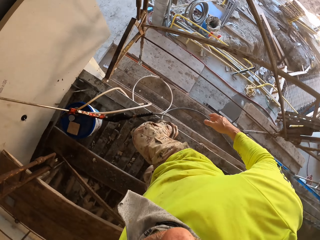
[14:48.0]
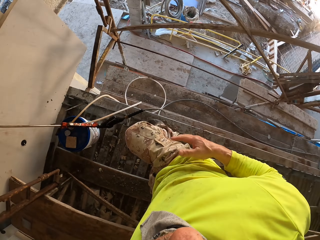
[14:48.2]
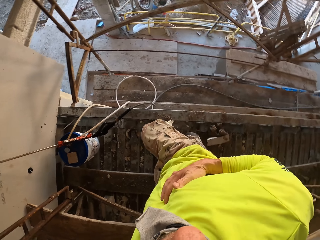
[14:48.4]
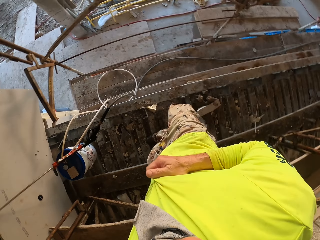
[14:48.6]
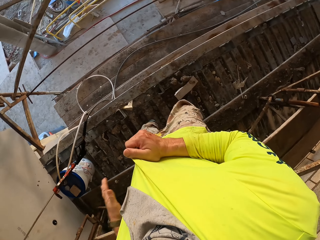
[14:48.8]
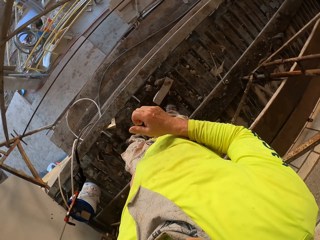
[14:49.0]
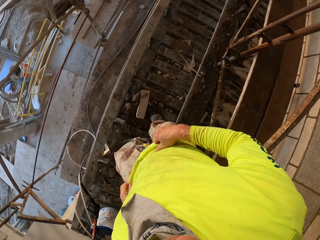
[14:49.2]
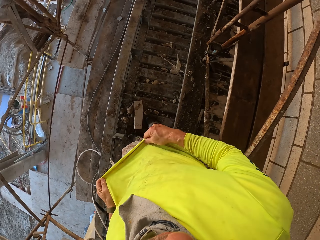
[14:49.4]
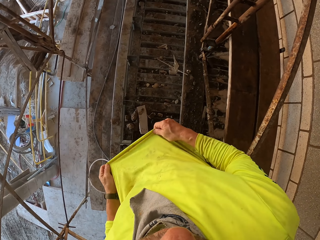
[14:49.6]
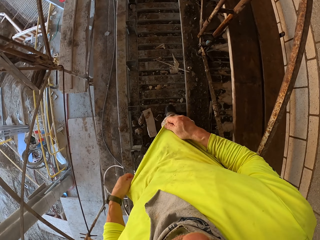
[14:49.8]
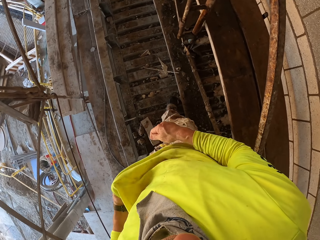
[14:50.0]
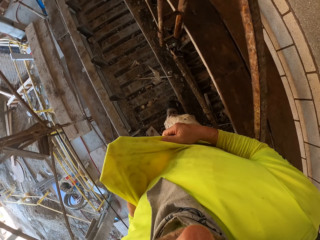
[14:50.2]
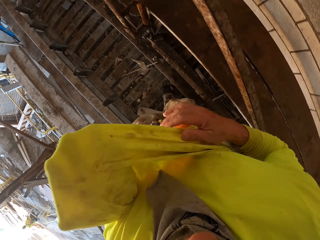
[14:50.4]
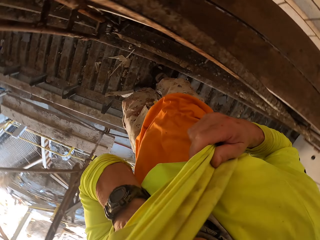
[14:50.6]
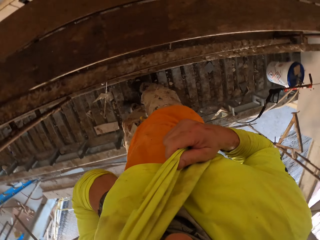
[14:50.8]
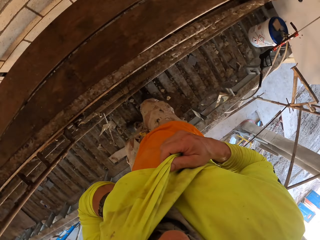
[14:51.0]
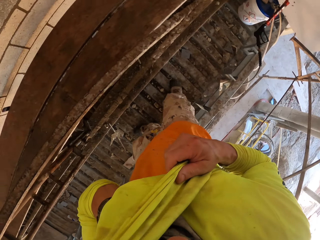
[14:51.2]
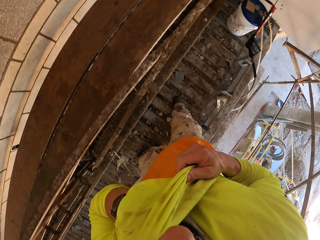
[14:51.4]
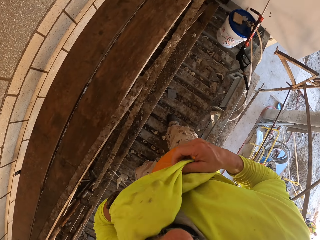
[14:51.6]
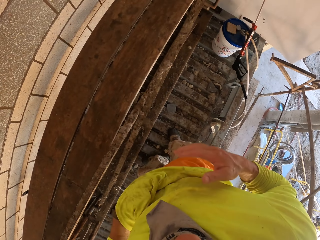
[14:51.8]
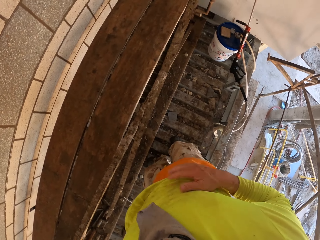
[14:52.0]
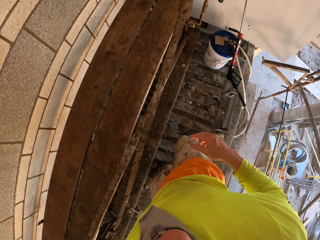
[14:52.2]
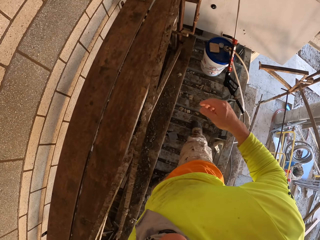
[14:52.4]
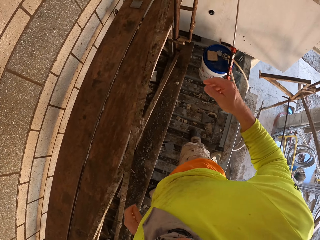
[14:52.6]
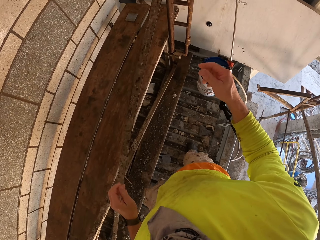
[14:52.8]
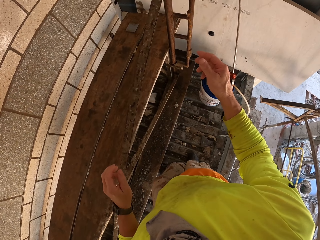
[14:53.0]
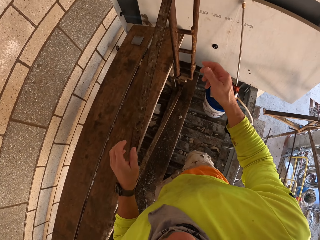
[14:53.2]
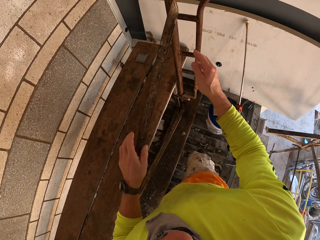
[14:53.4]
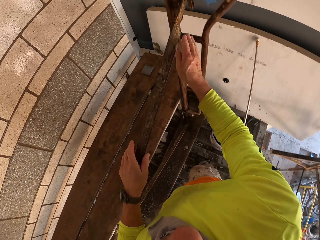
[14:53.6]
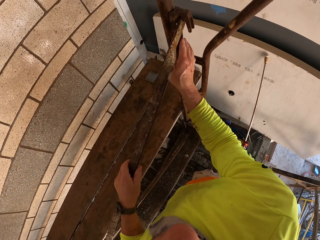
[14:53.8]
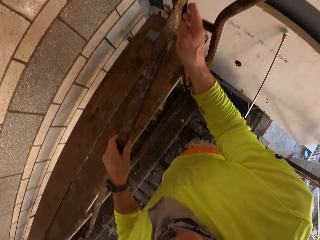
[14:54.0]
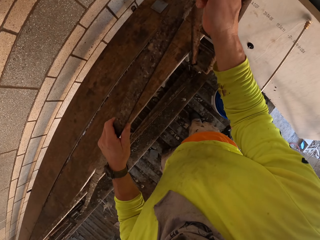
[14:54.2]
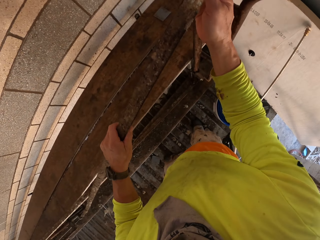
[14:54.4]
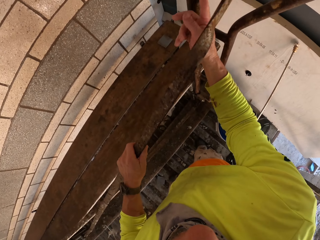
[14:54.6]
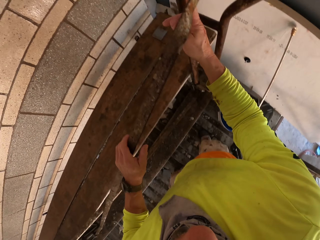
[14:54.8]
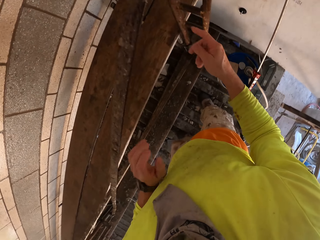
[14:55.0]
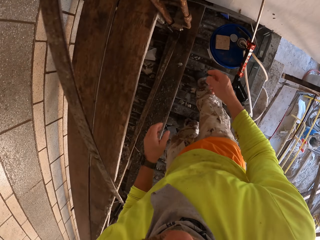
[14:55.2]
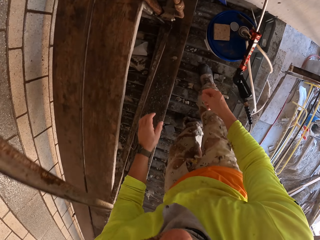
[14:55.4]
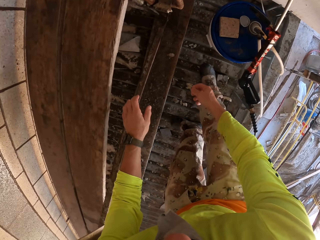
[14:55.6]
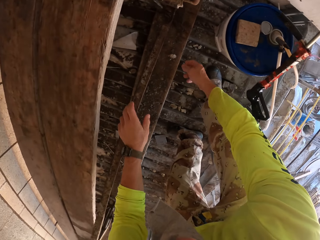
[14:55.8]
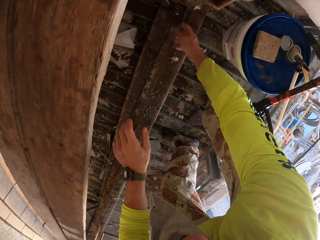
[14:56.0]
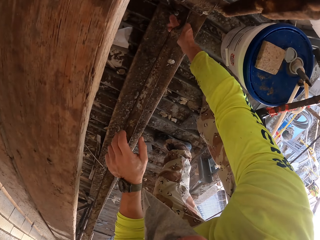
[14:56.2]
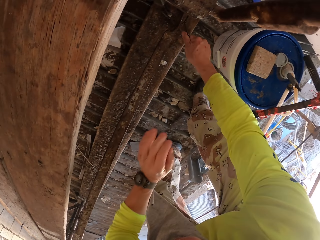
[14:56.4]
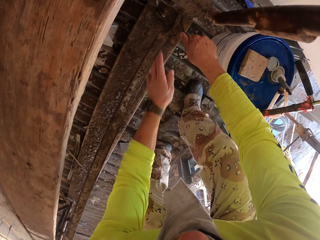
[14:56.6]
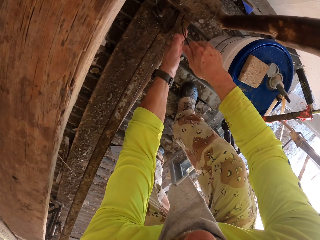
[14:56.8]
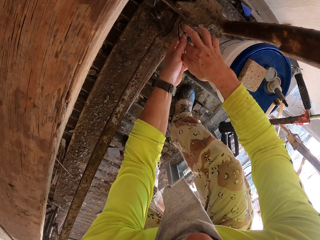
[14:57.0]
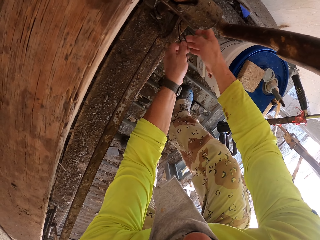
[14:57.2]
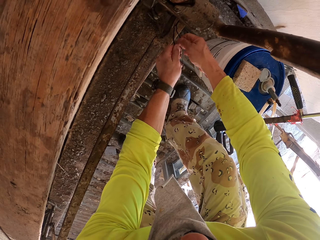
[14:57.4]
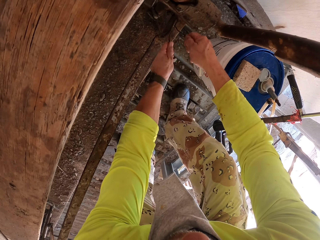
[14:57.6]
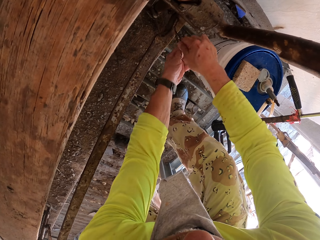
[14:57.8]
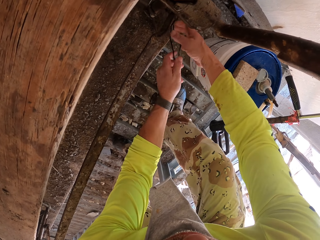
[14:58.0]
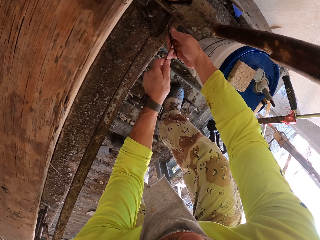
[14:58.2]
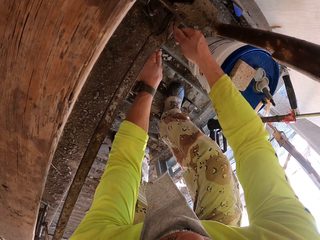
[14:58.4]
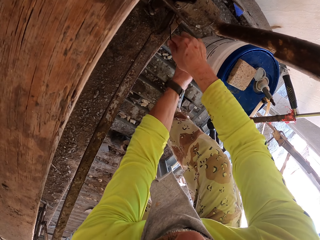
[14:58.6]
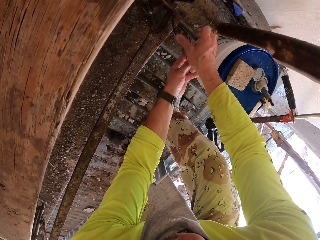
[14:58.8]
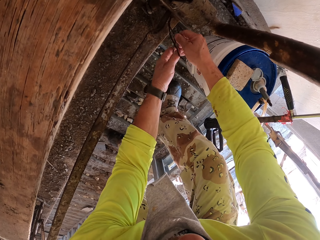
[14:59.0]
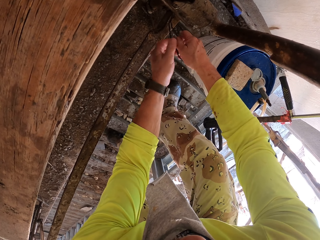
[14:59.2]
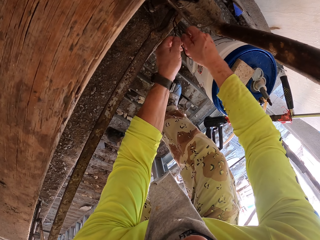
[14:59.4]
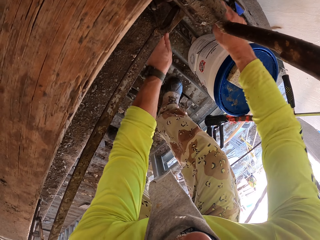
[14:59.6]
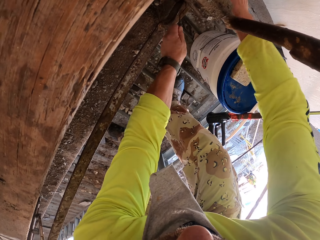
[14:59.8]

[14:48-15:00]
The camera wearer turns to the side. They turn around. They adjust a cloth. They walk around. They lift the sweater. They turn around. They touch a metal bar. They hold a metal stand. They release the metal bar. They bend down. They untie something. They hold a metal wire.

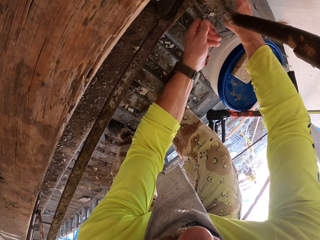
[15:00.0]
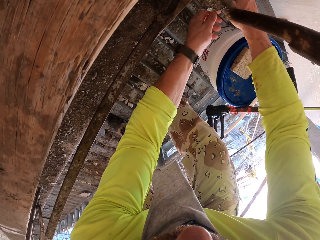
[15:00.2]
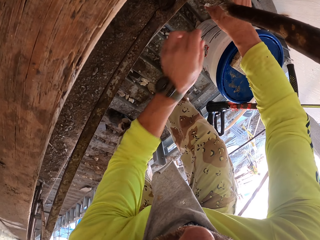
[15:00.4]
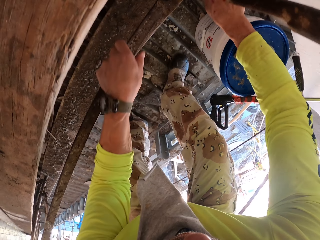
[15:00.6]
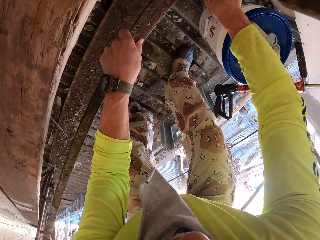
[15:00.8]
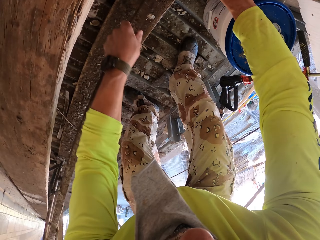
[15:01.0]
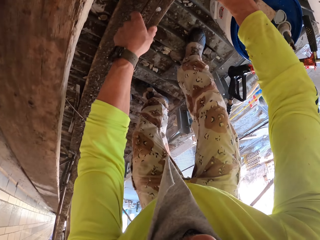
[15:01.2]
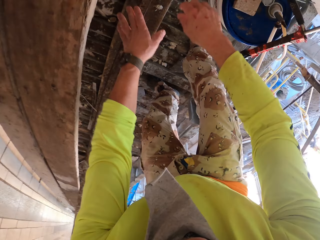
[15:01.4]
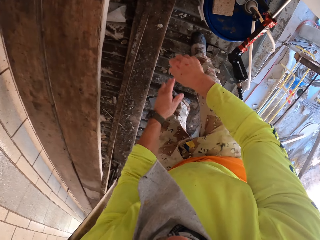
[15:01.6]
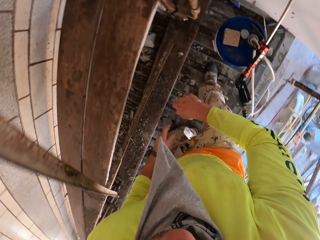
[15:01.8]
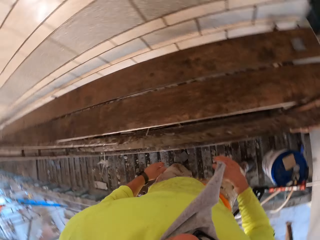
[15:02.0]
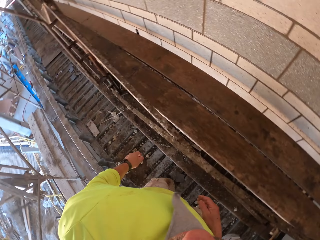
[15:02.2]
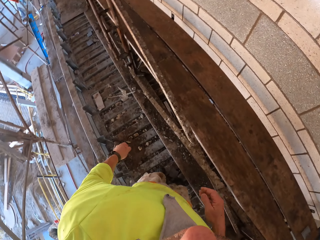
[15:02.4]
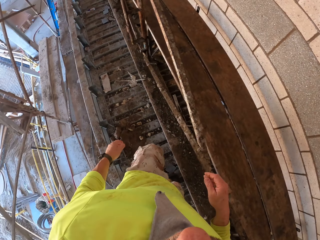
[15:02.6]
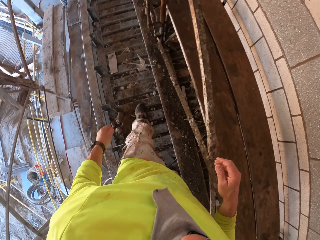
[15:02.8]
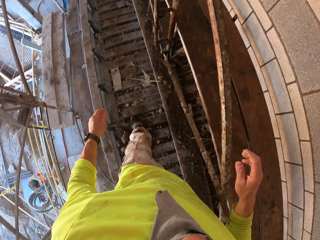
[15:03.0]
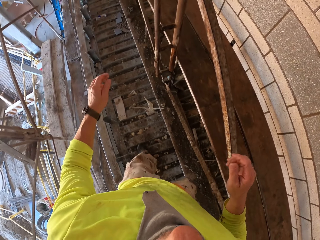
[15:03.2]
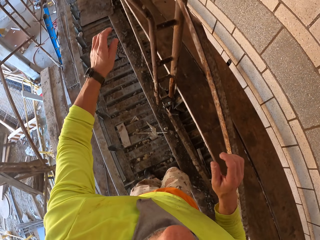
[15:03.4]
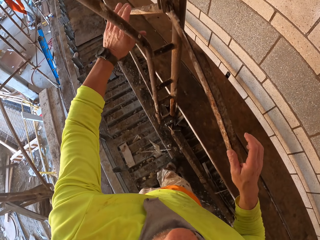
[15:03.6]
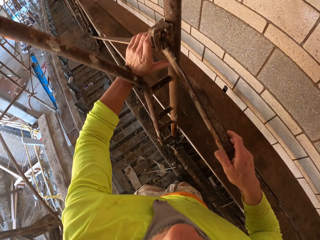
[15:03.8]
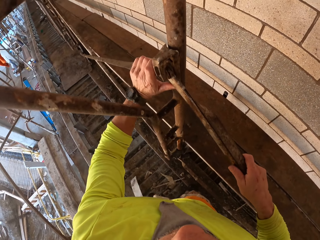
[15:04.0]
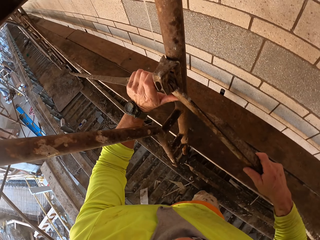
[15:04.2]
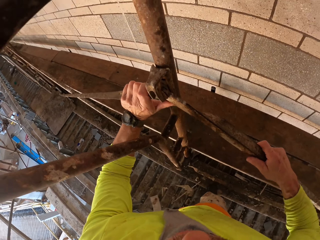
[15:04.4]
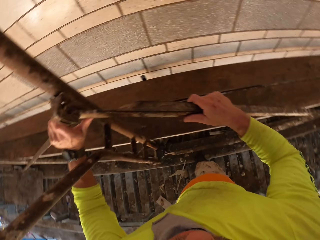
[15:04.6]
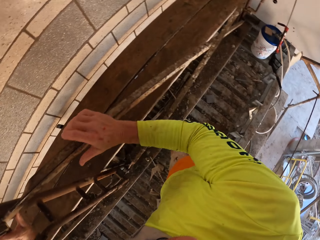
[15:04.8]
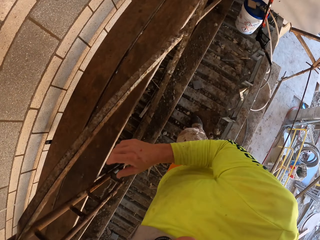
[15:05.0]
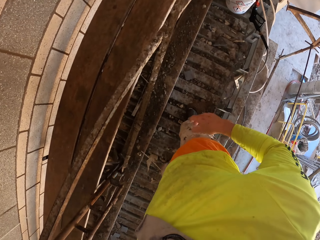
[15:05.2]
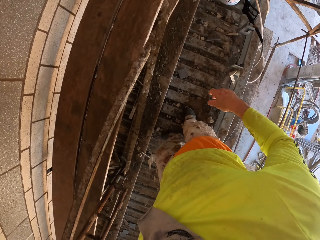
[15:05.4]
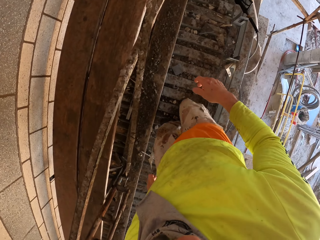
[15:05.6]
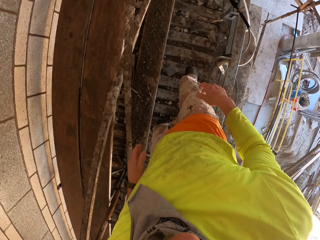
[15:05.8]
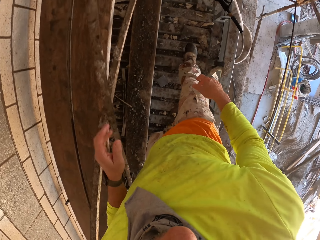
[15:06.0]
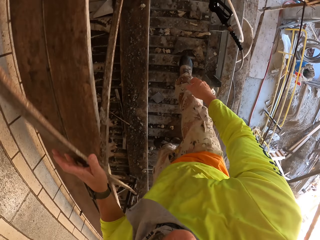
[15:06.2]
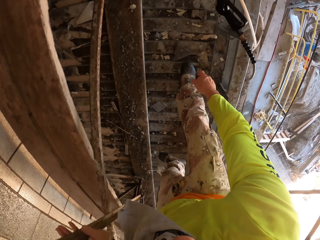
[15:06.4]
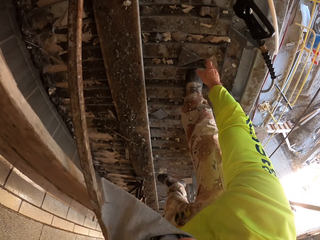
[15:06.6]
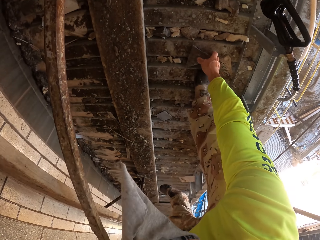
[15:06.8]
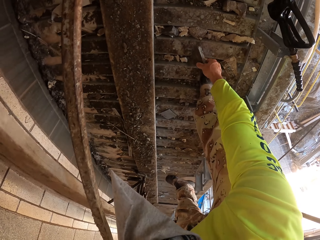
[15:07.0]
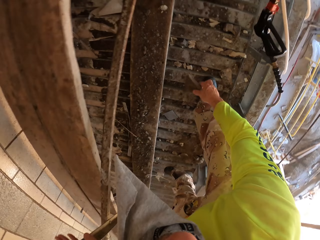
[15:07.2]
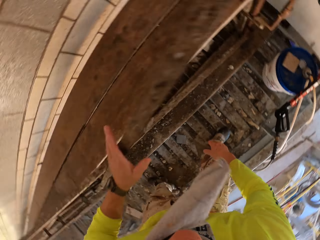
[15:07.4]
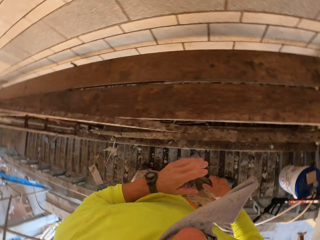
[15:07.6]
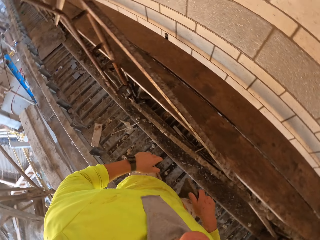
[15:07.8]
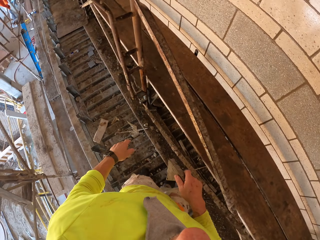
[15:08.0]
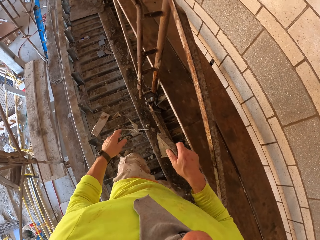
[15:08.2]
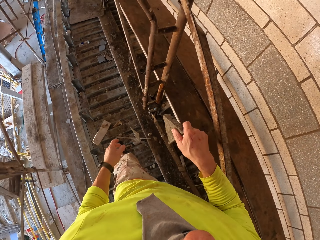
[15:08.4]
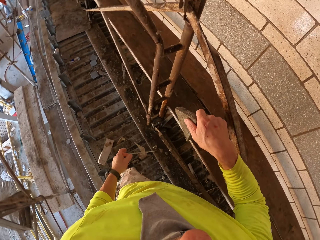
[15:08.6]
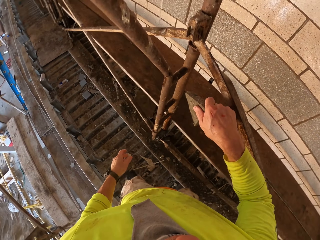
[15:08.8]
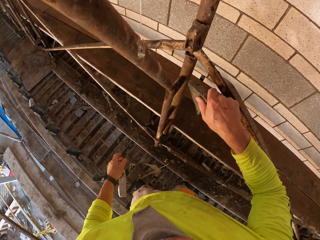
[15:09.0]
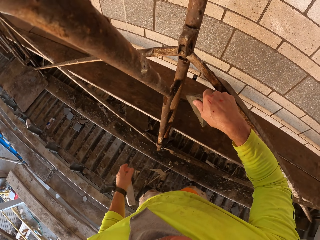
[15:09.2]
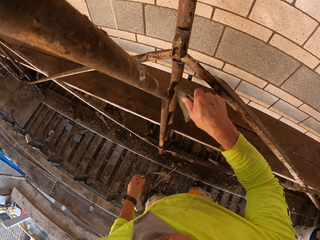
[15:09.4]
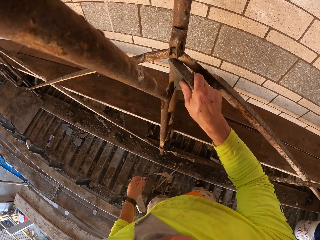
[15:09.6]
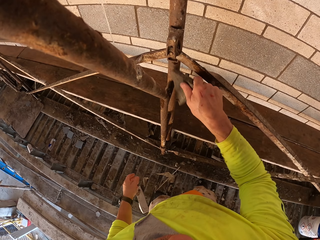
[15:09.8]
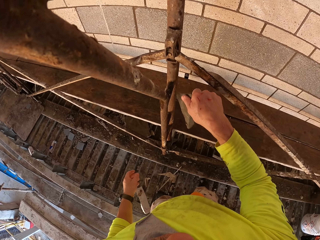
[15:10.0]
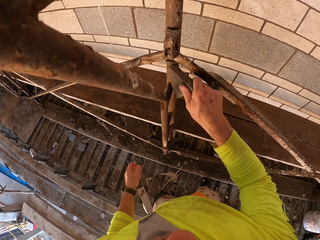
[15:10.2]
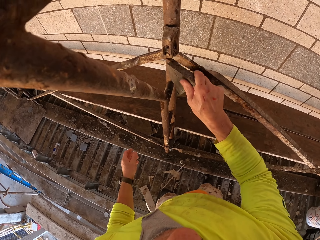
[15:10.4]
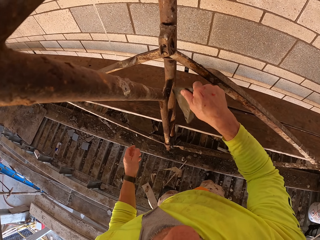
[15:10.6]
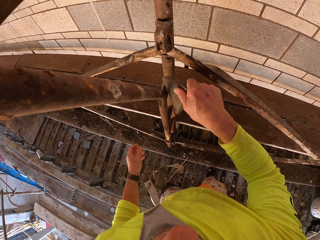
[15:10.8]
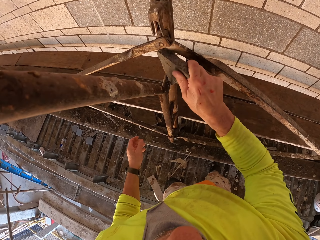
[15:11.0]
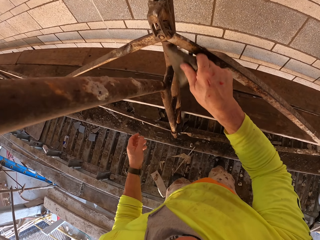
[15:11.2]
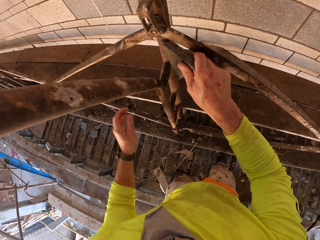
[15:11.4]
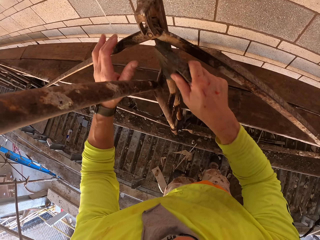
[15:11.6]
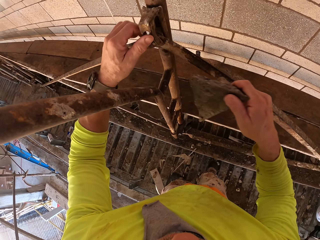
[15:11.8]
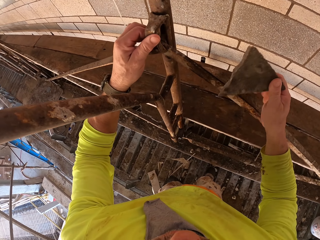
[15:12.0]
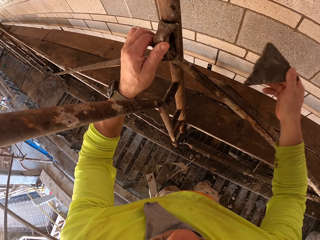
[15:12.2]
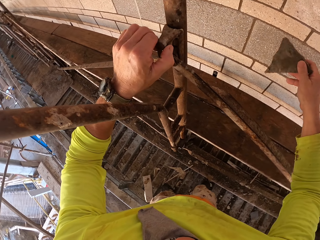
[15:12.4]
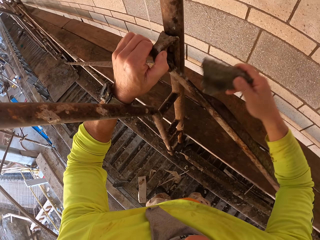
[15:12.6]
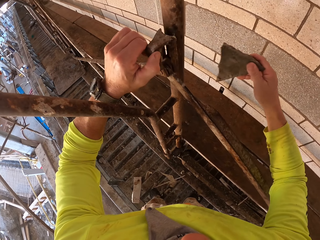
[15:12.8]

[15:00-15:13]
The camera wearer shakes a metal bar. They stand. They turn to the side. They turn around. They walk around. They shake the metal bar. They hold a metal stand. They turn to the side. They release the metal bar. They walk around. They bend down. They turn to the side. They pick up something. They walk around. They hit the metal stand with a piece of stone. They hold the metal stand.
